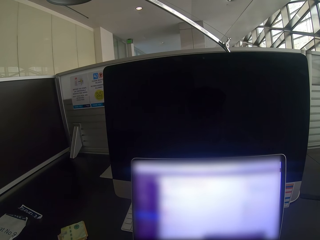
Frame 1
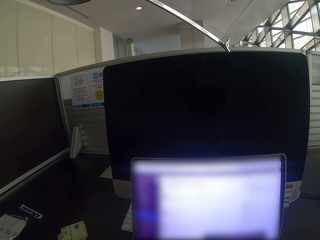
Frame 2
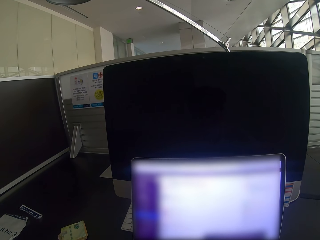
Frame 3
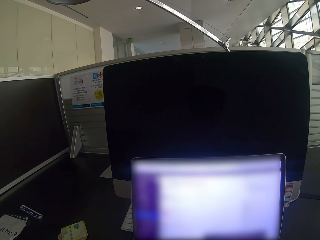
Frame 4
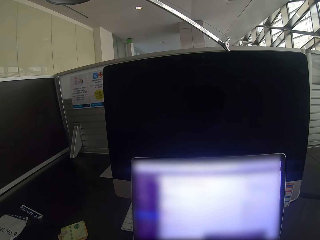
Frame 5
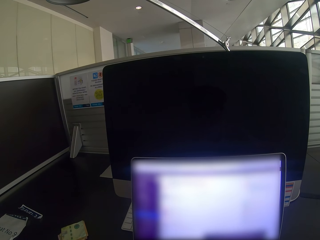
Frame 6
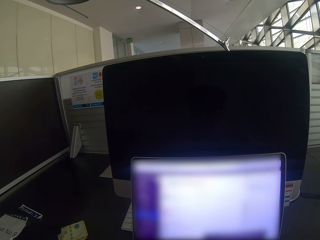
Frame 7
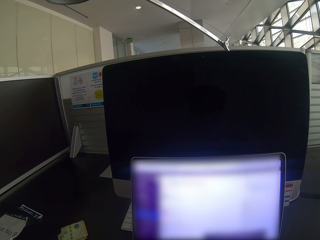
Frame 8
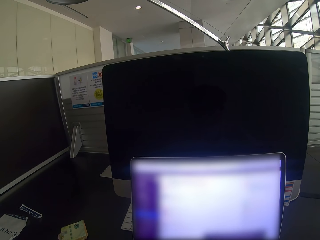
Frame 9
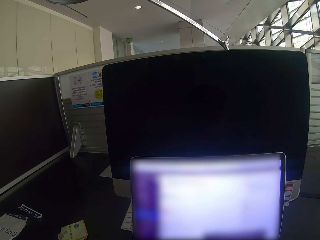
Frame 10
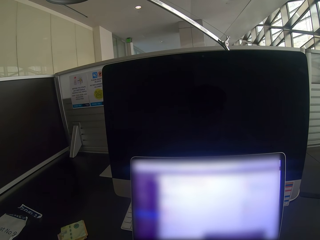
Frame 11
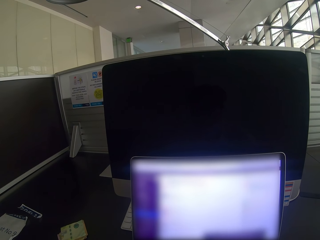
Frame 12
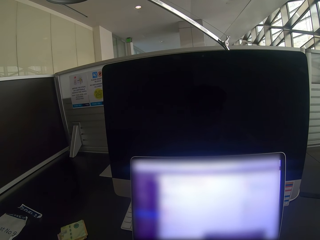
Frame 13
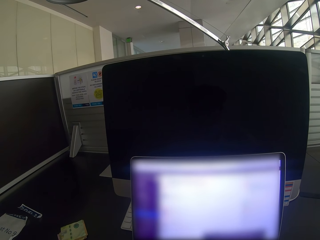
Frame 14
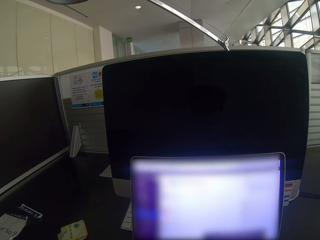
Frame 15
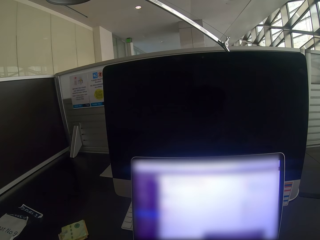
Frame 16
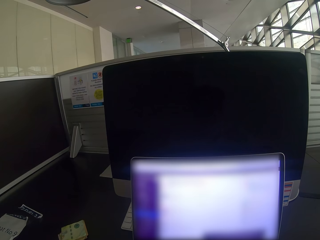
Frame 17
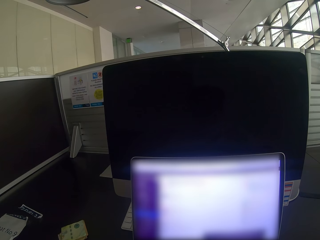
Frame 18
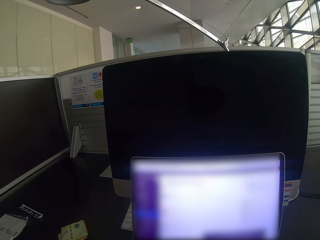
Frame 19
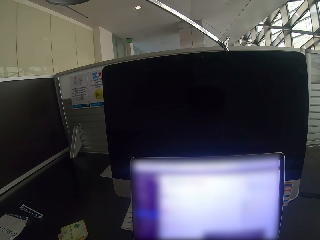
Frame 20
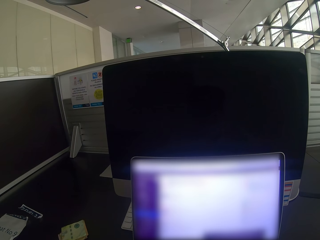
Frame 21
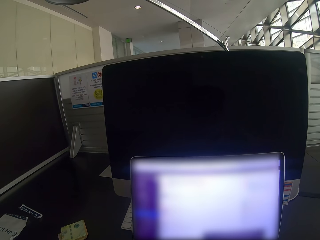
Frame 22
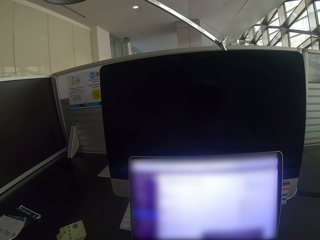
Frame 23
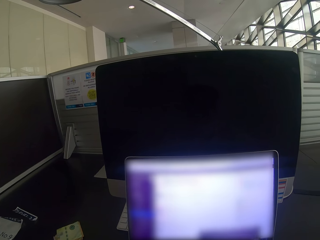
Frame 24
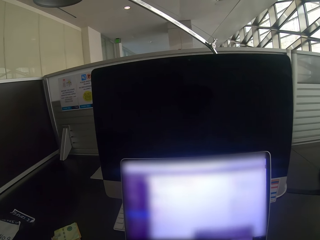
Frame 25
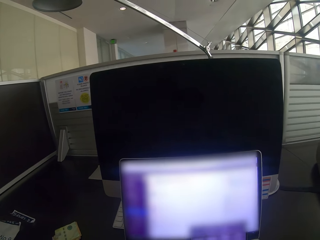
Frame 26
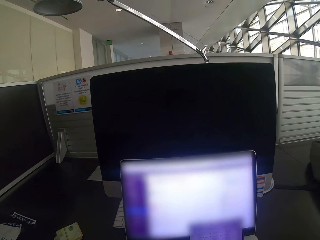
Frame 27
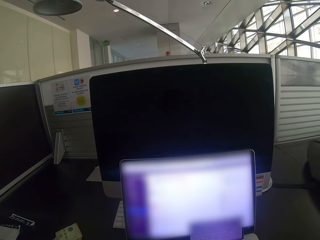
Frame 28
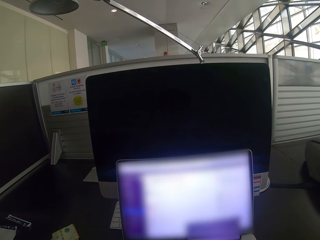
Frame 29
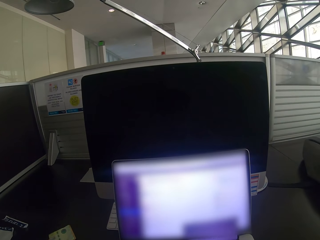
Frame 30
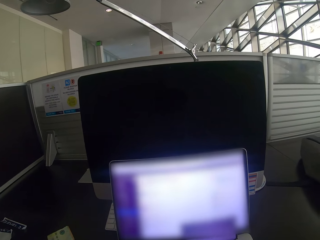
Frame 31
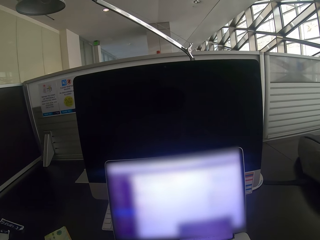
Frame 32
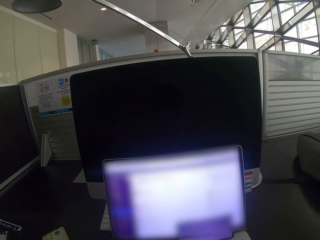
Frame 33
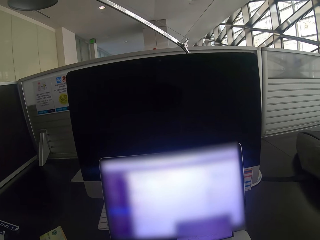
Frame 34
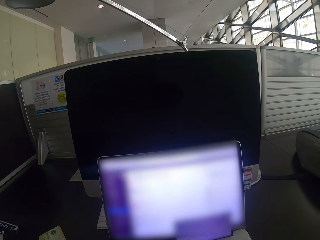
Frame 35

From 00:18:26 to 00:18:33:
The camera wearer stares at the laptop.

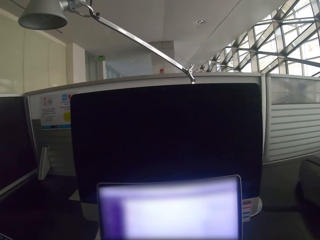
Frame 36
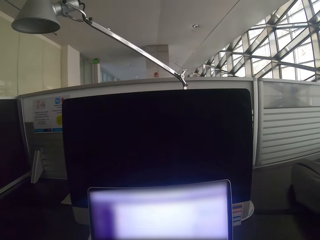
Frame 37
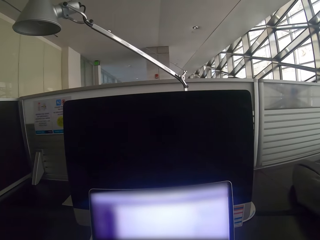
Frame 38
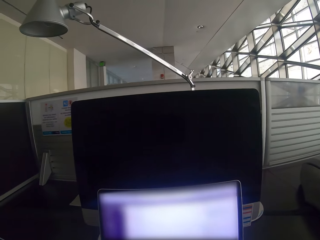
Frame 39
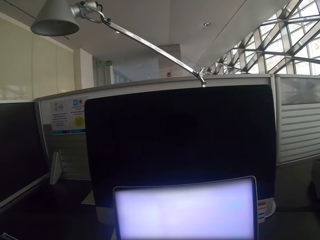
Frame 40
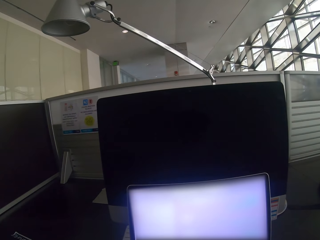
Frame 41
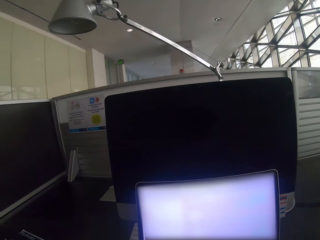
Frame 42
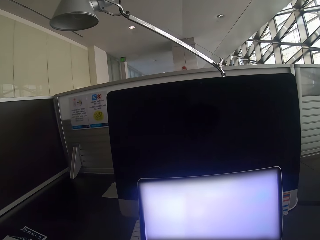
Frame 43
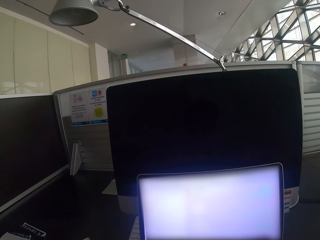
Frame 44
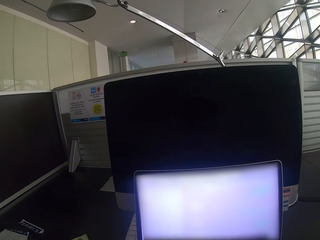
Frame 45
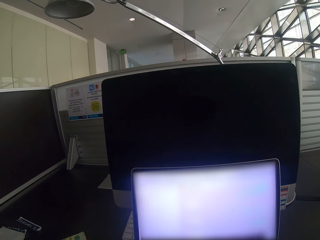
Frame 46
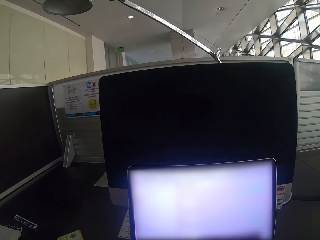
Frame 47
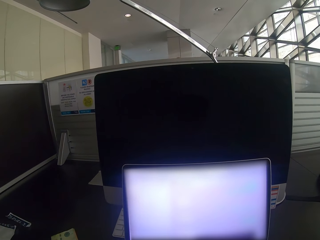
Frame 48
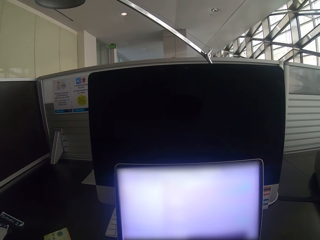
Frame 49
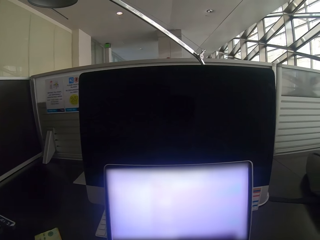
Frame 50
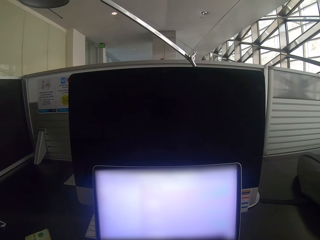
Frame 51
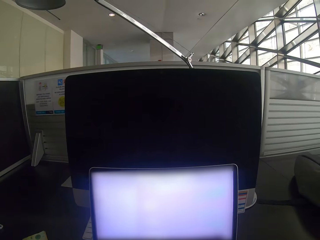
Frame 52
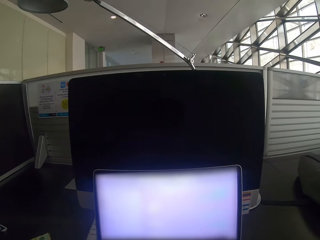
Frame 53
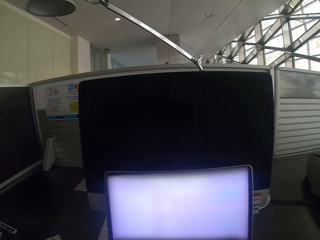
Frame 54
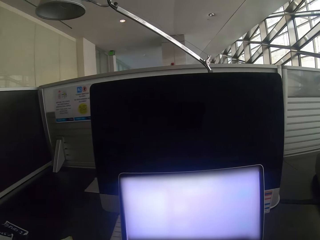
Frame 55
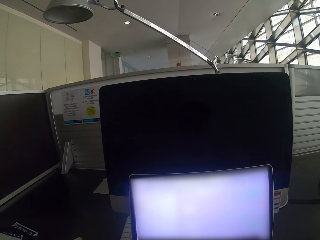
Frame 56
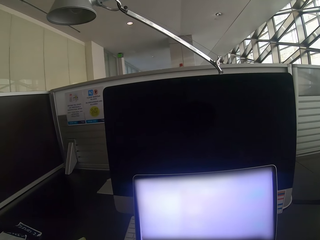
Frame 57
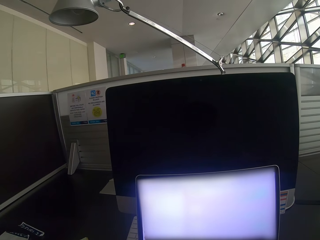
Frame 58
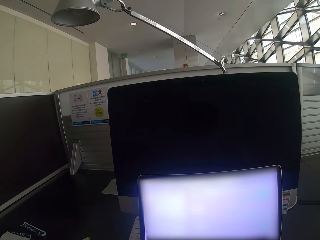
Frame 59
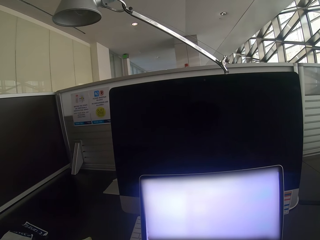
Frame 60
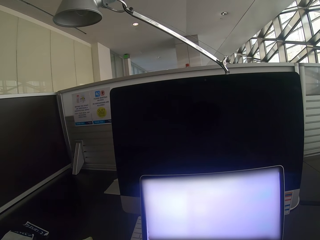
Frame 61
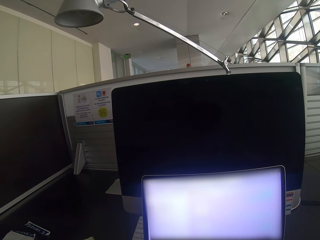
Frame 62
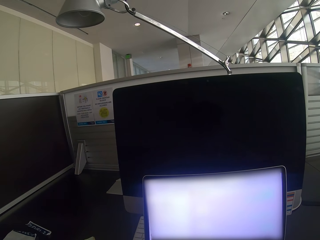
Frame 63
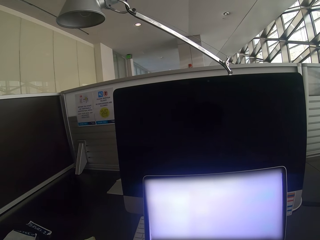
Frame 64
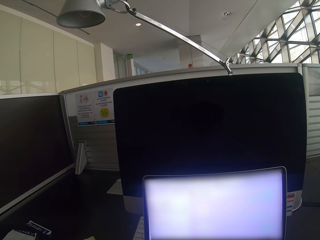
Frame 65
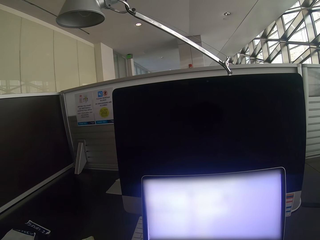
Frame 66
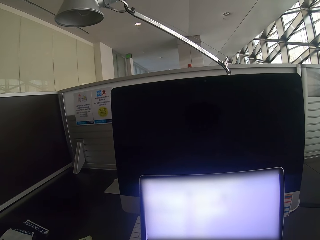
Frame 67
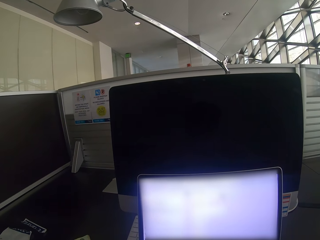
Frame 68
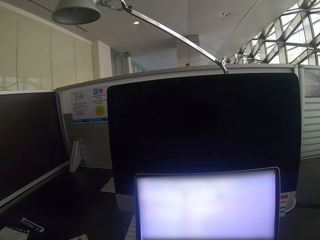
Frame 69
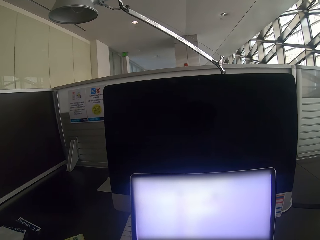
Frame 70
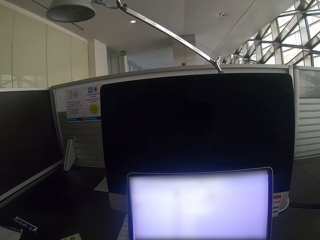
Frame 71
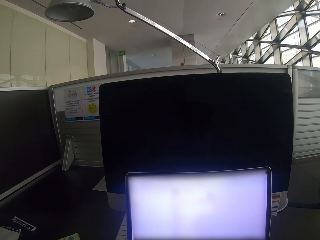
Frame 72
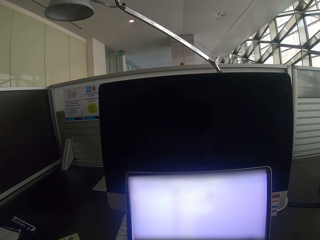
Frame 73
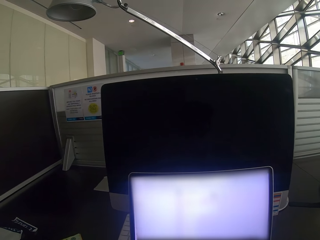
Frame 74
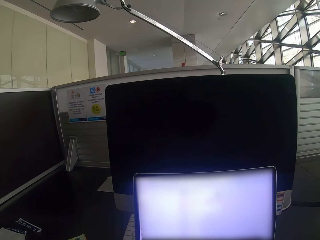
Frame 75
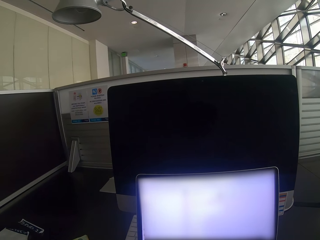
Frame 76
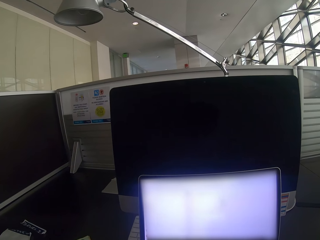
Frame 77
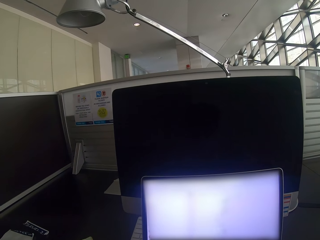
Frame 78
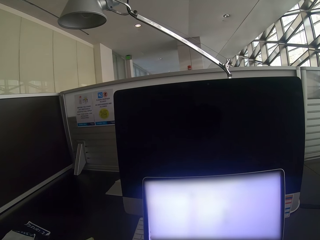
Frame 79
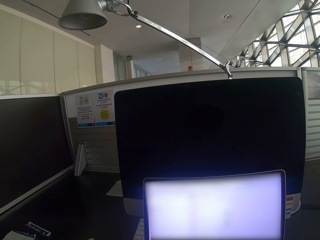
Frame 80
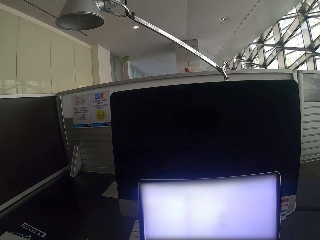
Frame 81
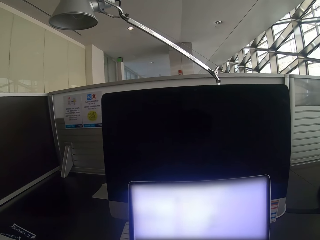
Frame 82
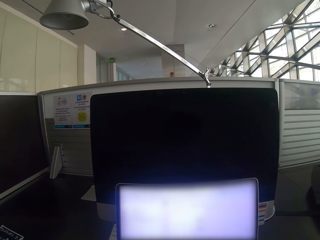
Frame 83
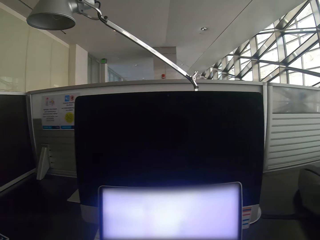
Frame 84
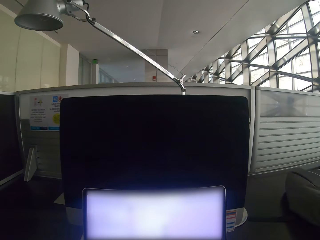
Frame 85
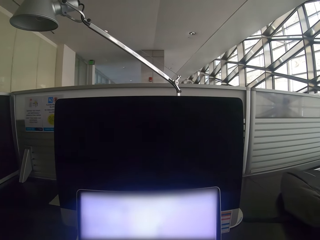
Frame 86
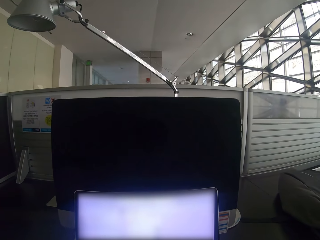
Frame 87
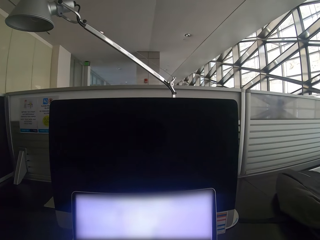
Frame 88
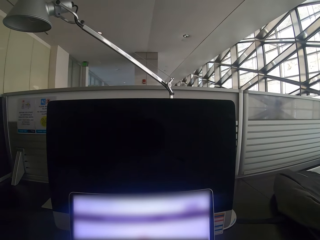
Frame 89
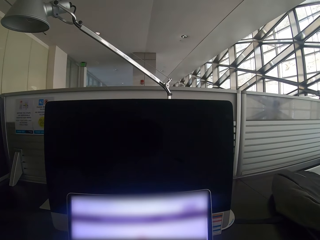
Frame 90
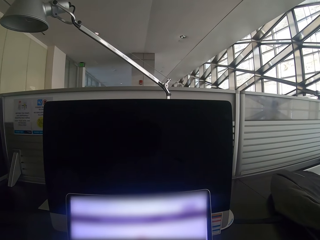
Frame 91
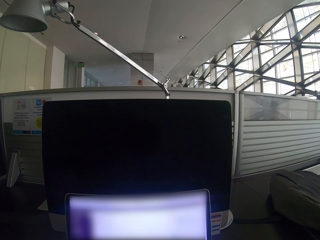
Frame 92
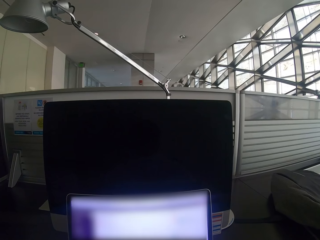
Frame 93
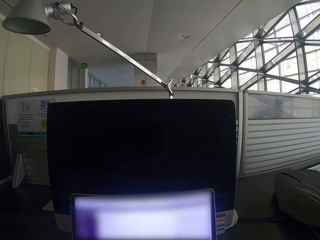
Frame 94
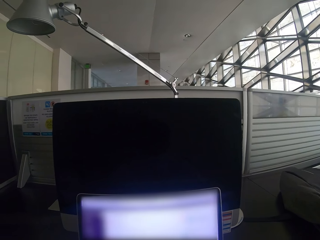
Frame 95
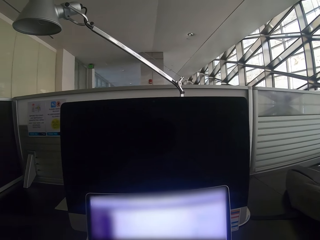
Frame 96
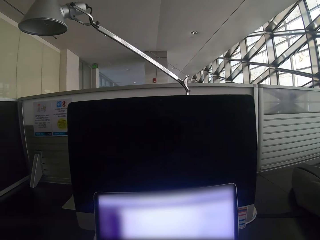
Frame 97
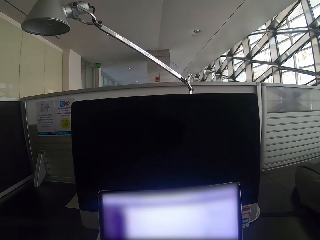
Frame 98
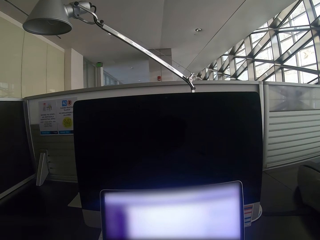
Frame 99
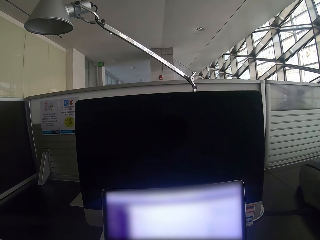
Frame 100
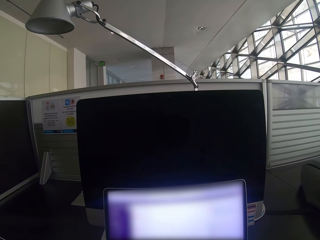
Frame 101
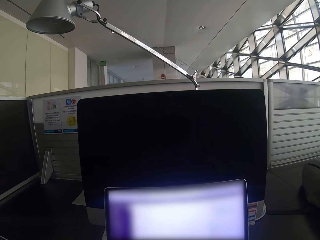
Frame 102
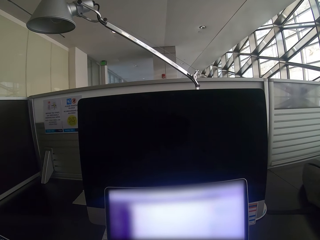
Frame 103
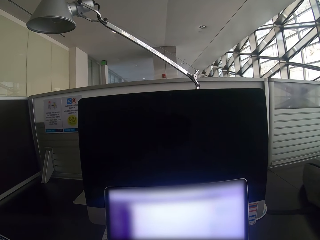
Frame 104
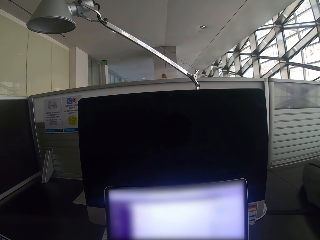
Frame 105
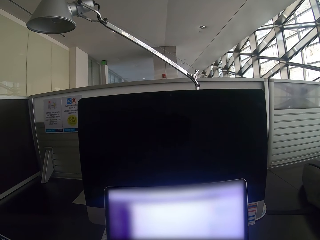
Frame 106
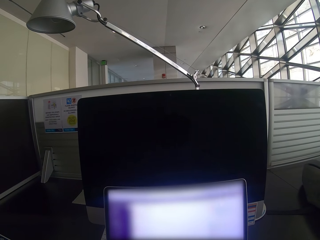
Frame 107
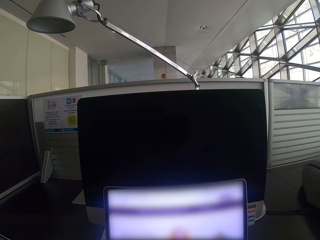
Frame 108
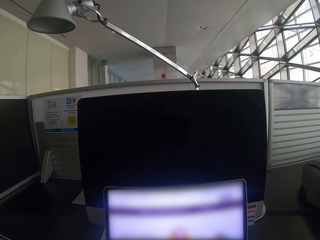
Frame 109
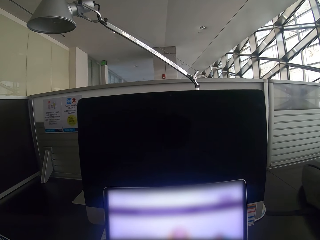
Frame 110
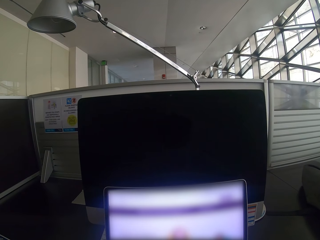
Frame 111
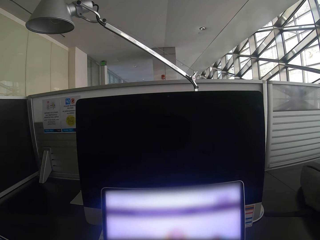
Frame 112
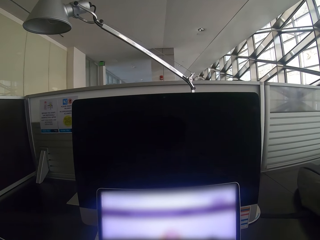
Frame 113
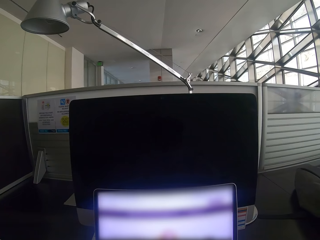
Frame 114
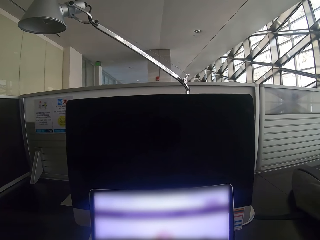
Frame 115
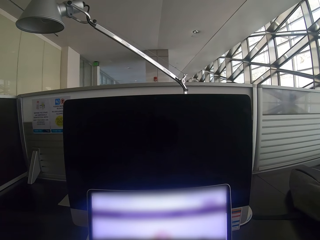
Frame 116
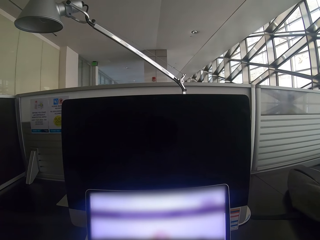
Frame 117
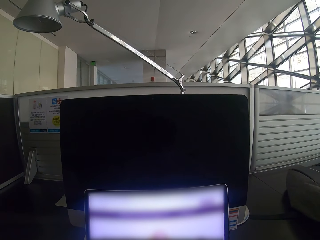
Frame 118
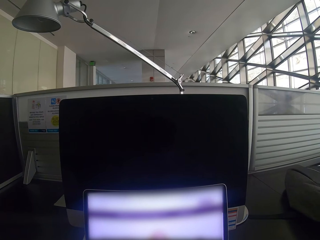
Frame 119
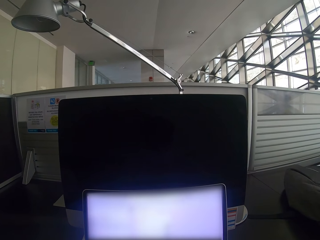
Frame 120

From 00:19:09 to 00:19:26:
The camera wearer stares at the laptop. They scroll the mouse. They stare at the laptop. They scroll the mouse. They stare at the laptop. They scroll the mouse. They stare at the laptop.
